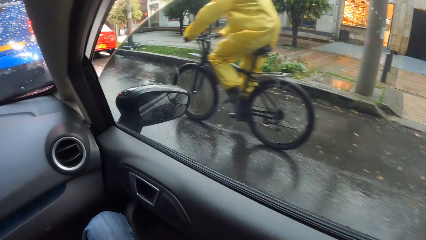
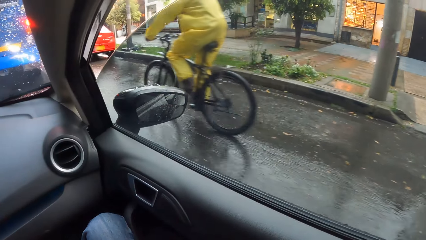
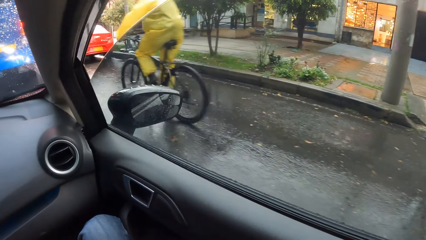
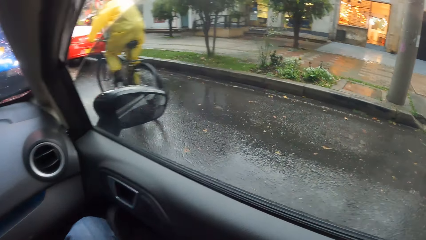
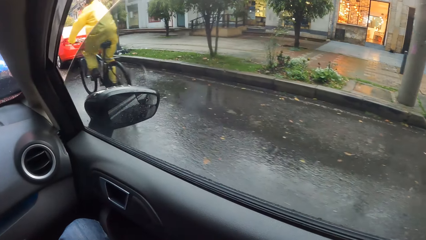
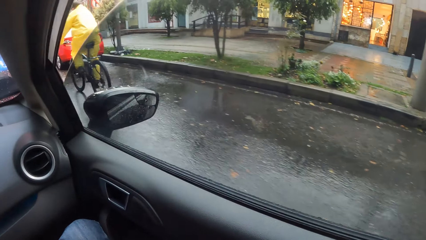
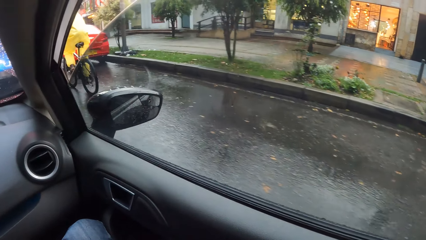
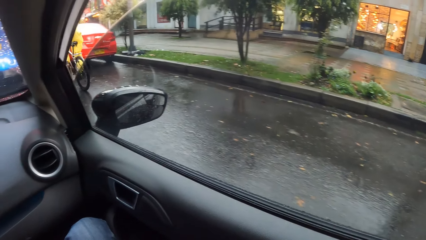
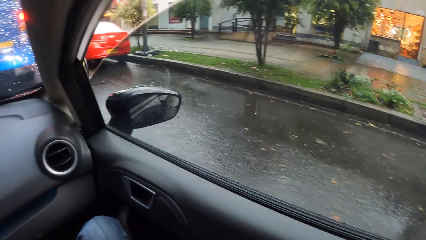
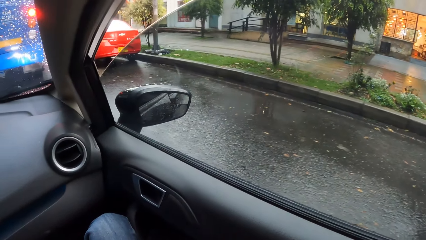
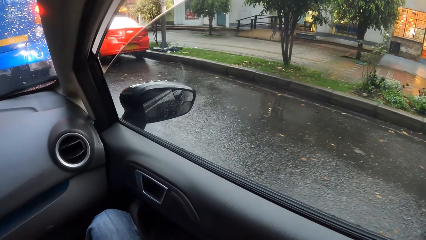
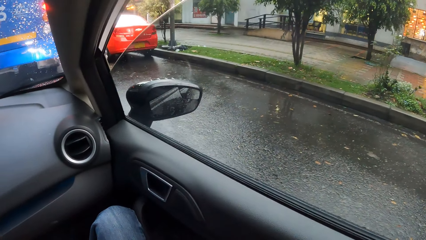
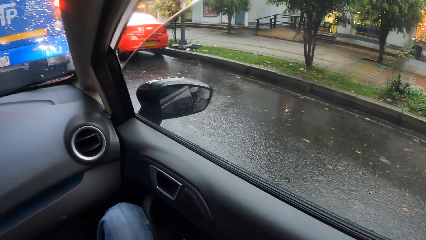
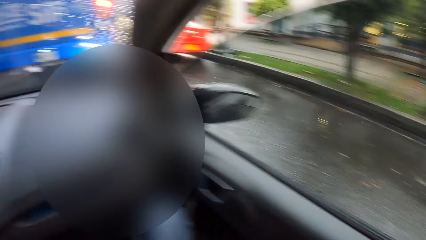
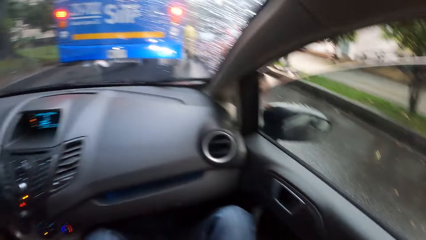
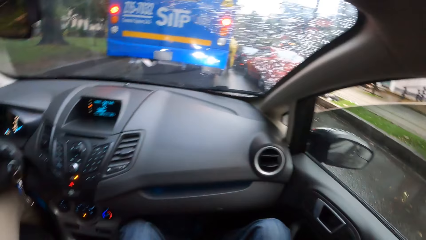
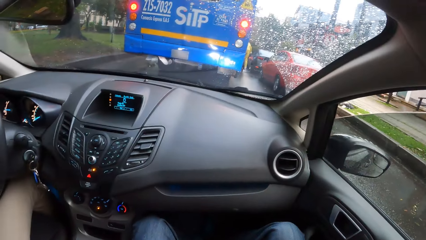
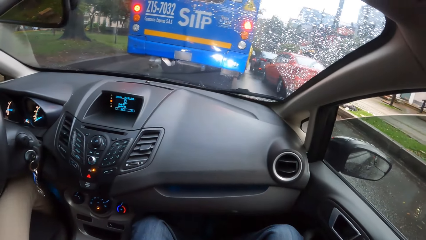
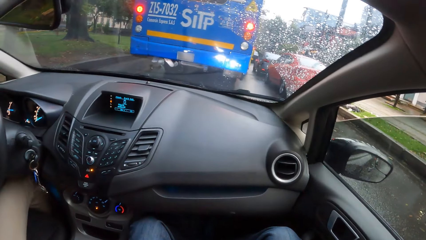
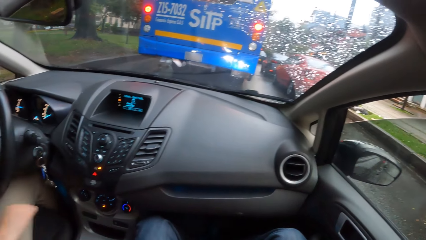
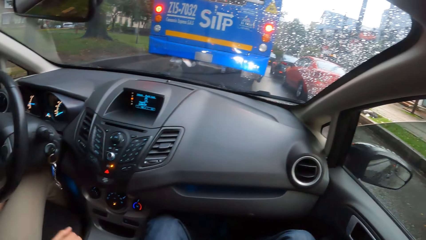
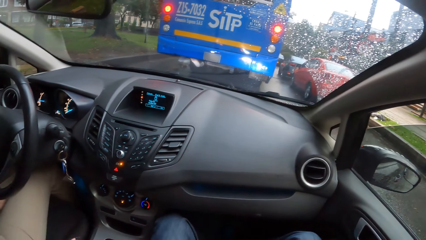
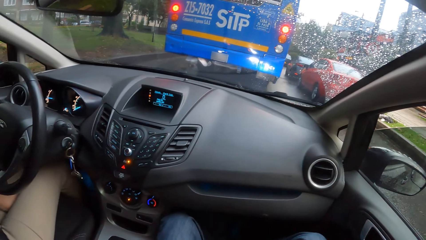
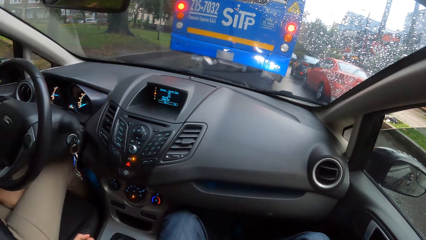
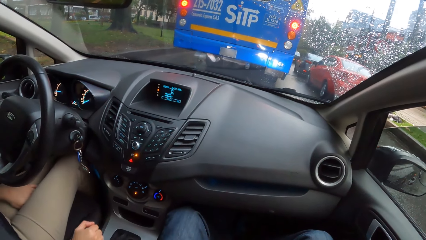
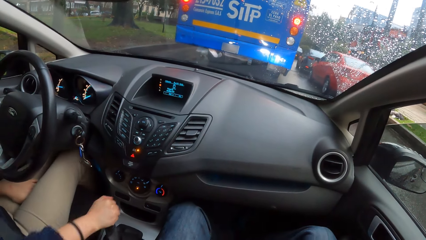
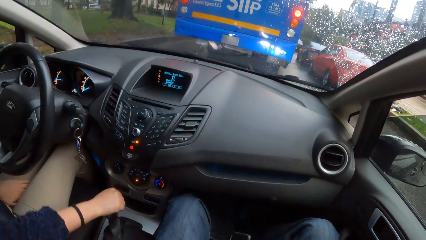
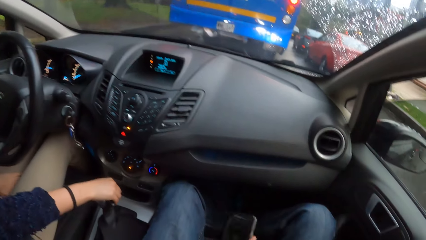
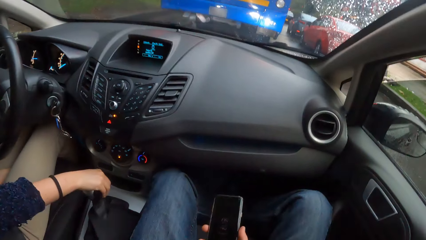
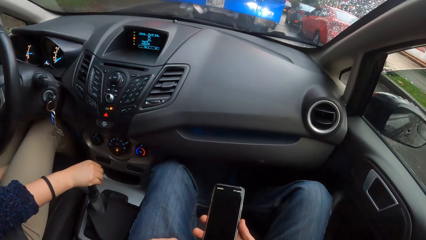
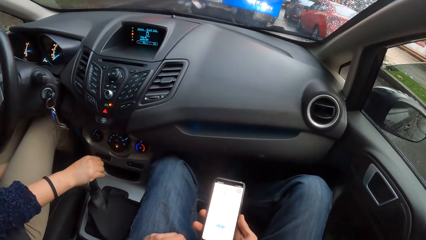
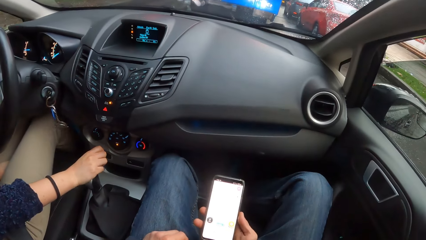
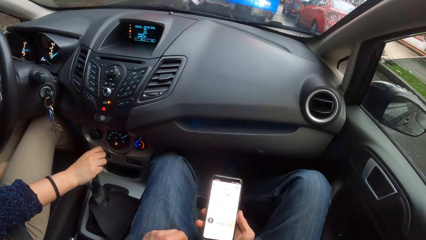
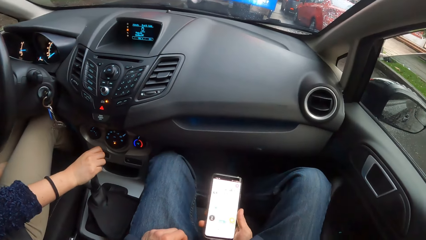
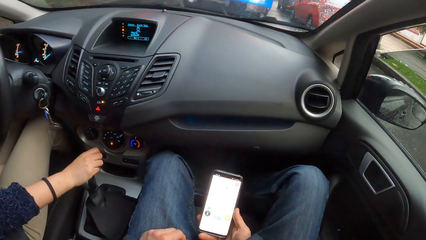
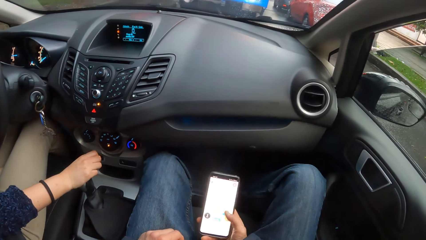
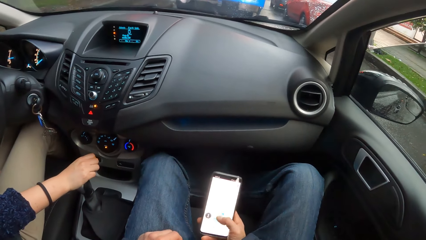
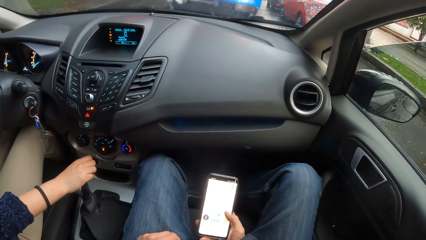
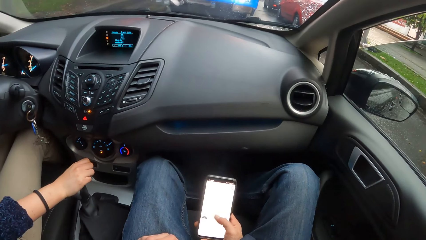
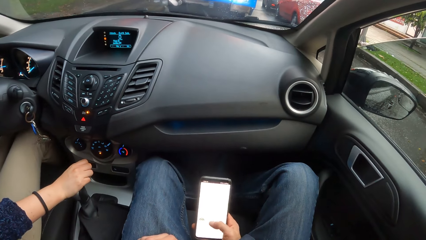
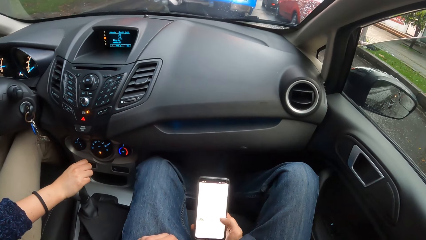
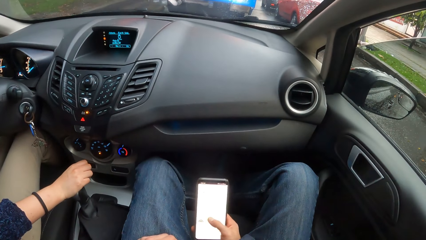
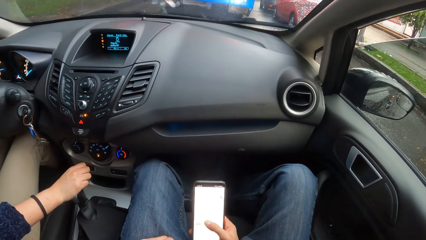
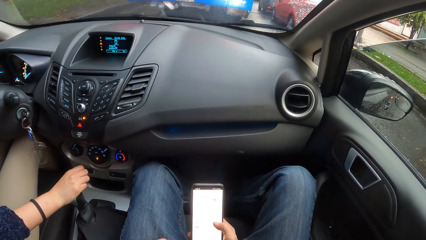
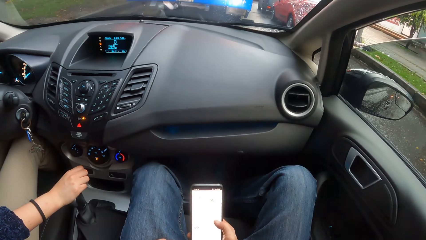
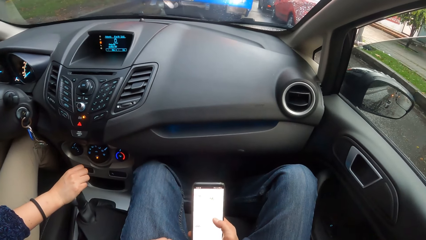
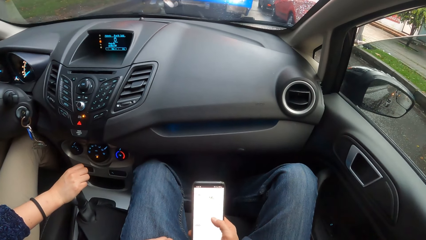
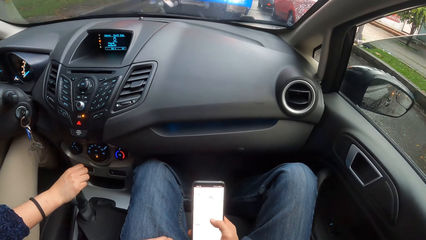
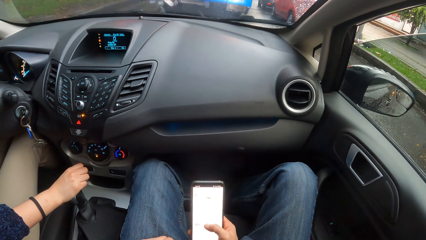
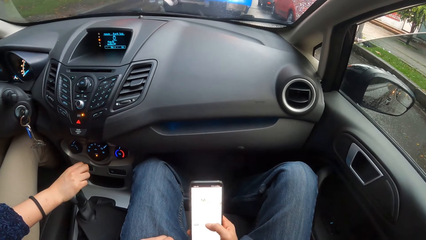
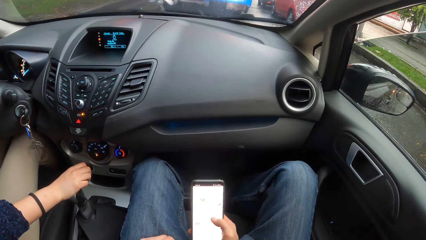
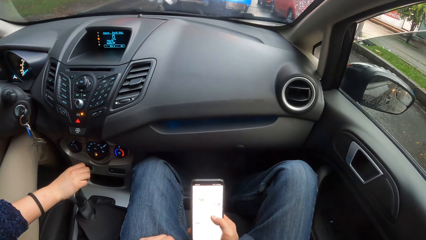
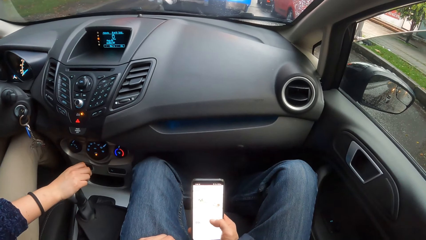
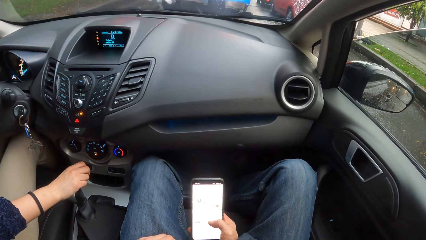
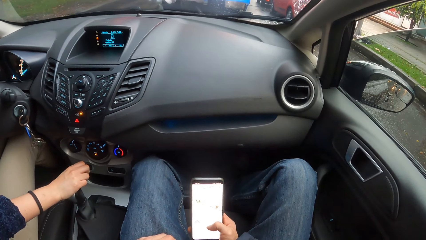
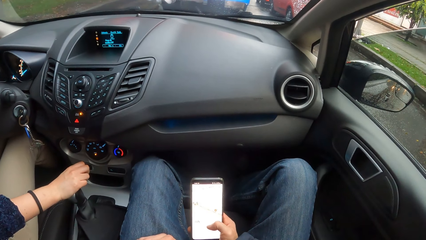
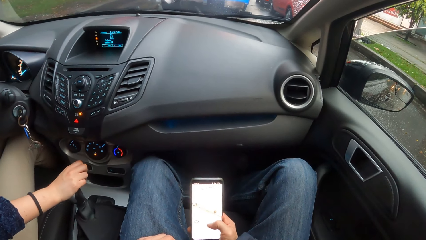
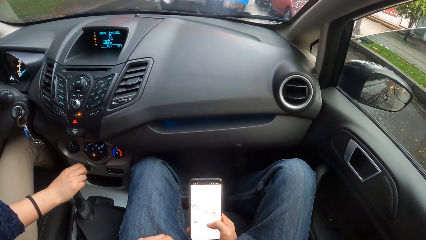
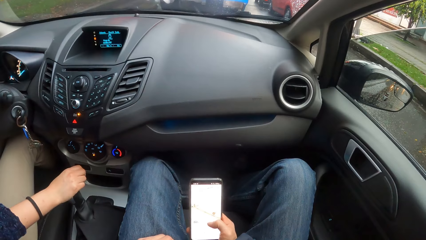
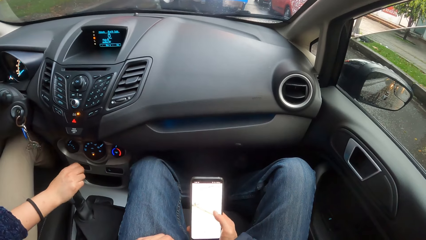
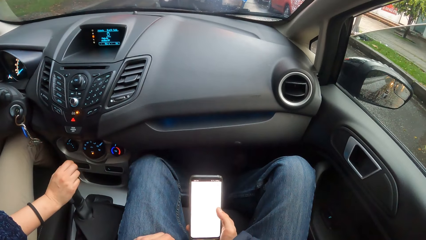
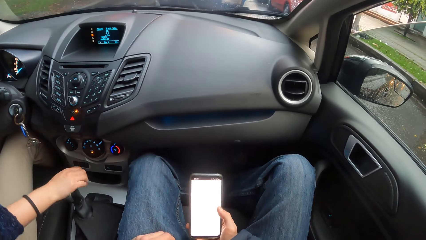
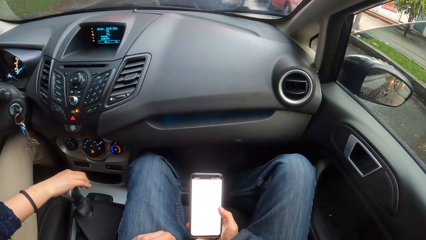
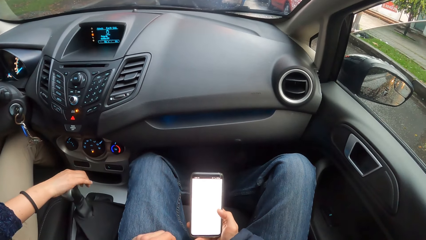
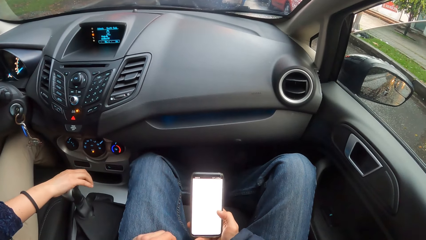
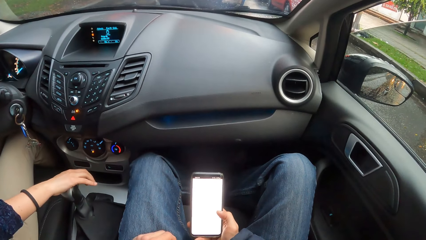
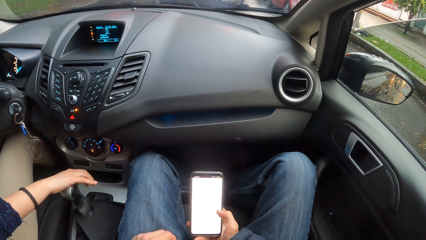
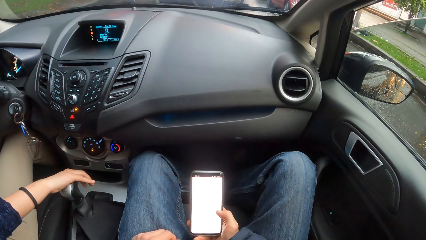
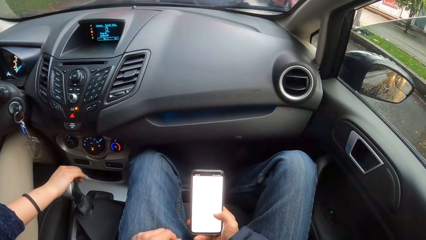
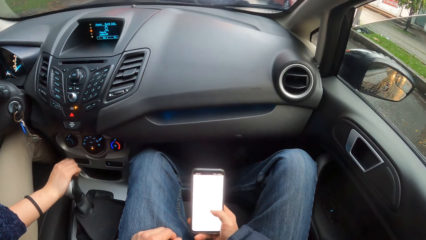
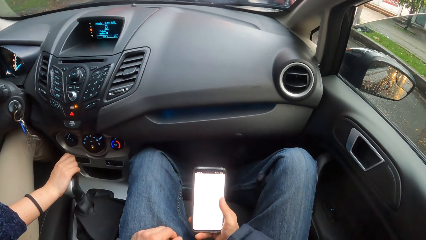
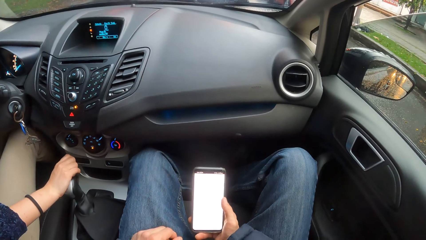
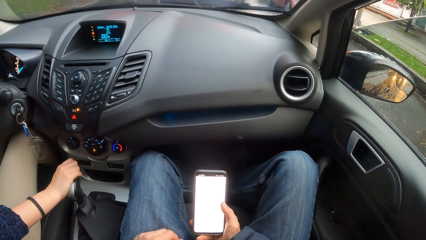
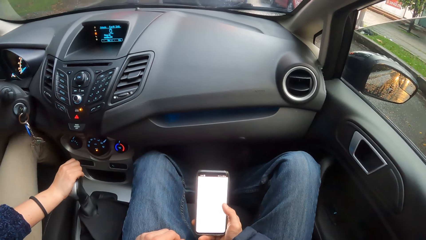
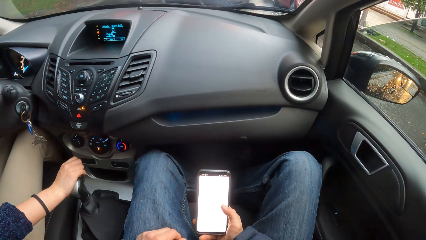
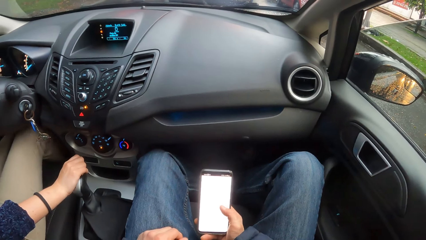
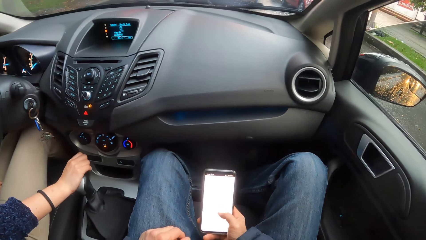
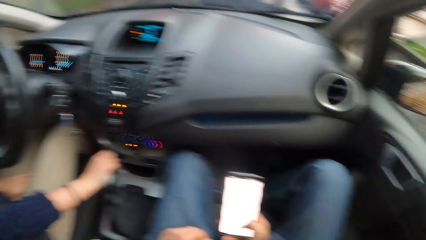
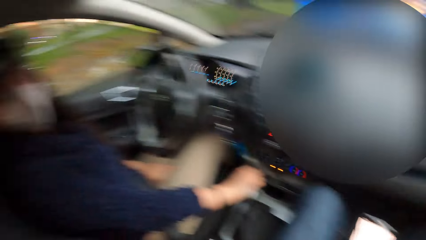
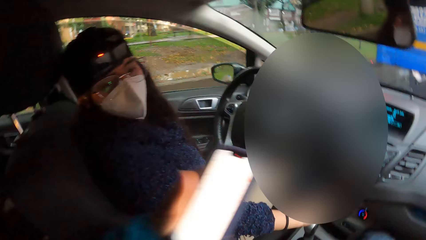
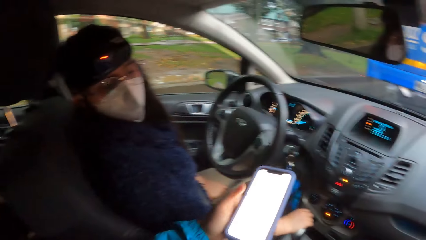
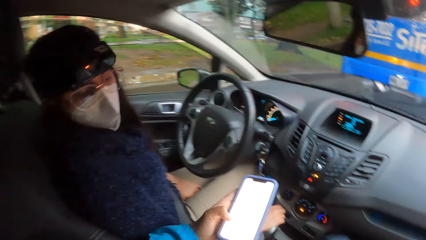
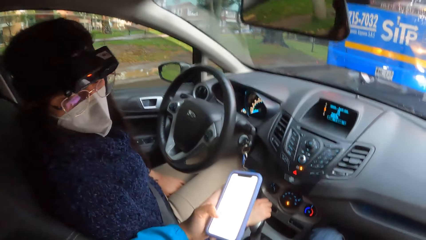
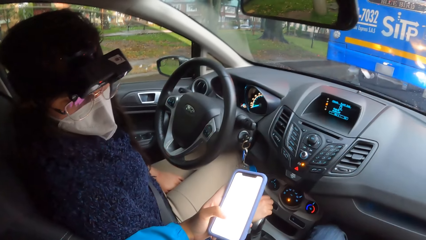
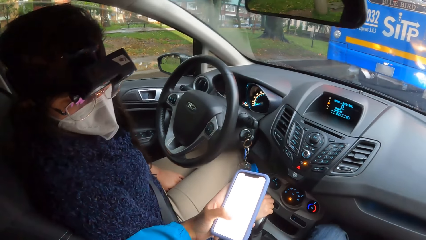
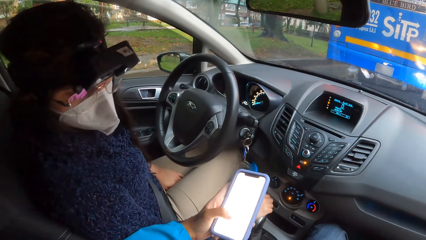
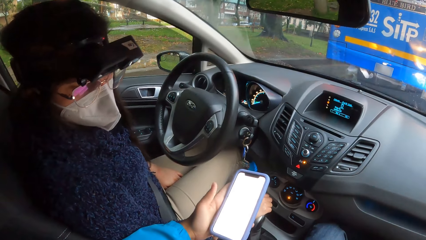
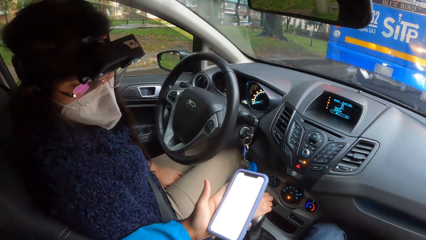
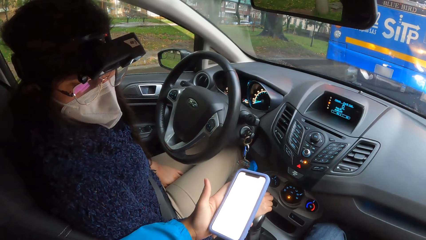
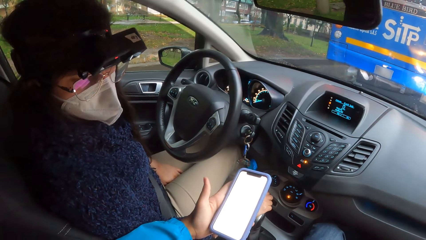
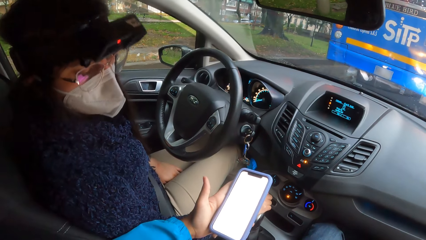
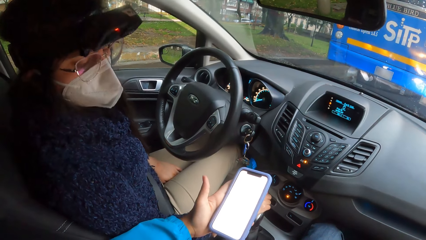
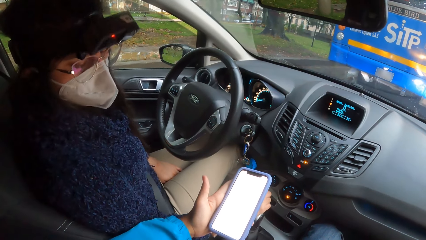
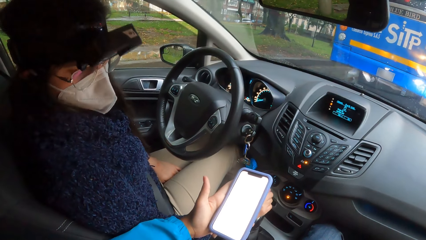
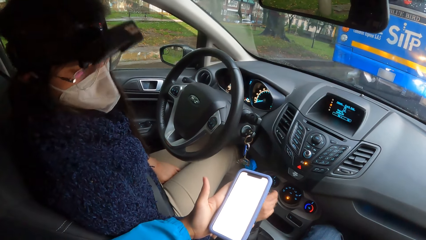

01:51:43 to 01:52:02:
The woman operates the gear in the car with her right hand. She holds the gear in the car with her right hand. The camera wearer operates the phone with his right hand. A man shows the woman the phone in his left hand. The camera wearer shows the woman the phone.
